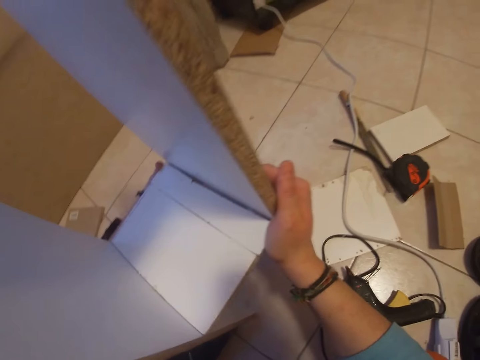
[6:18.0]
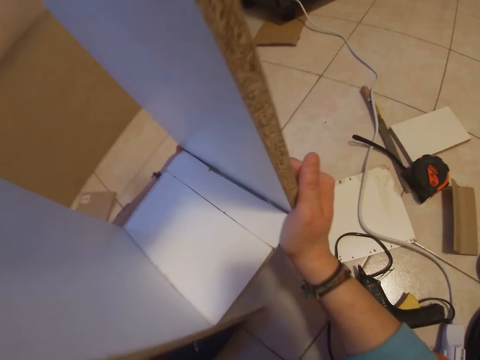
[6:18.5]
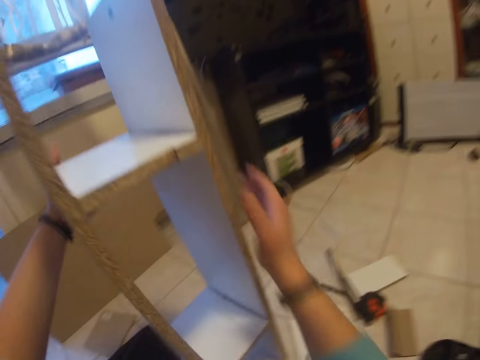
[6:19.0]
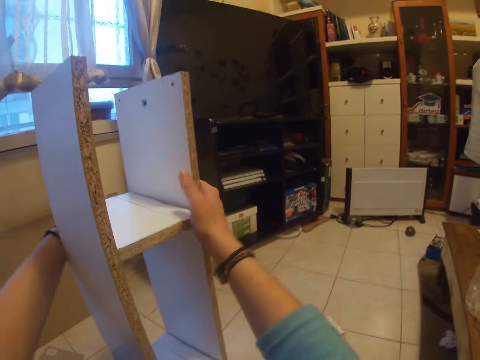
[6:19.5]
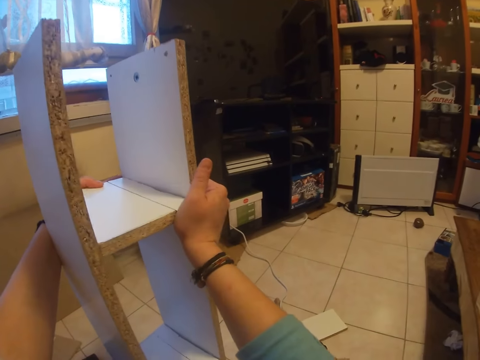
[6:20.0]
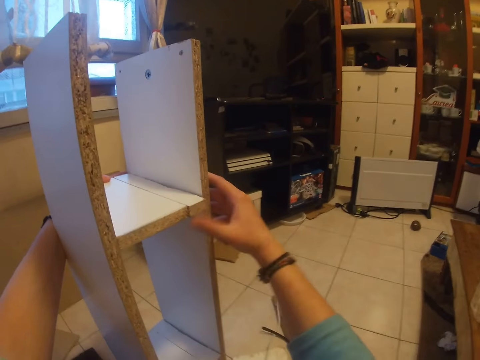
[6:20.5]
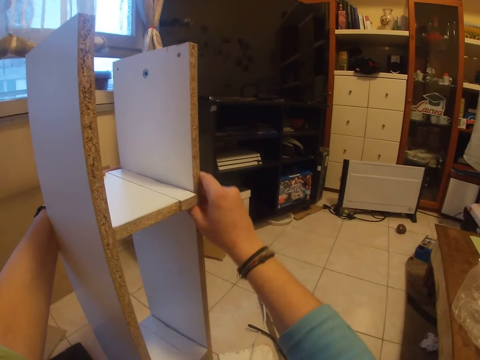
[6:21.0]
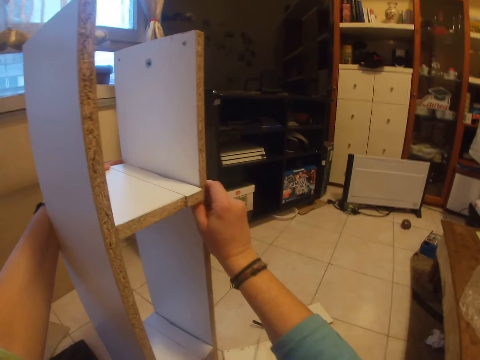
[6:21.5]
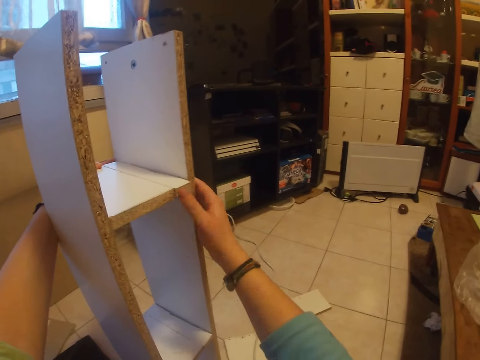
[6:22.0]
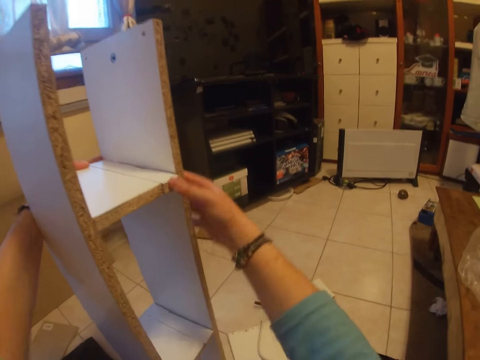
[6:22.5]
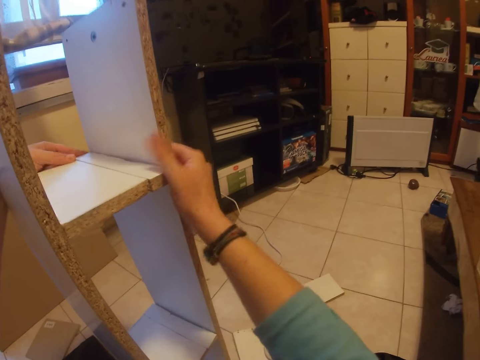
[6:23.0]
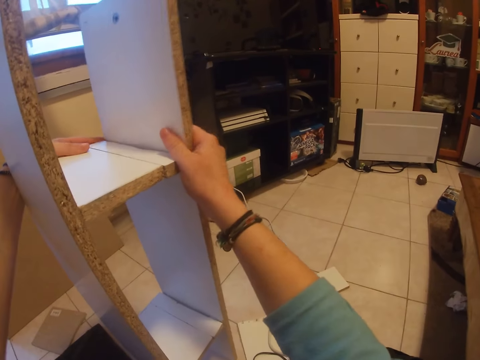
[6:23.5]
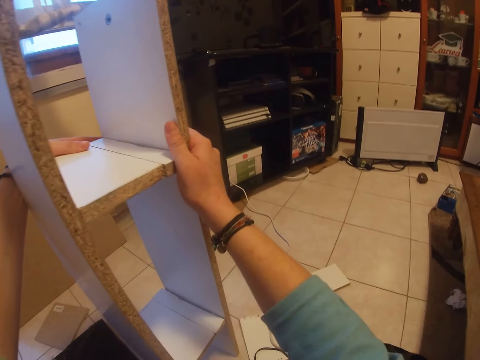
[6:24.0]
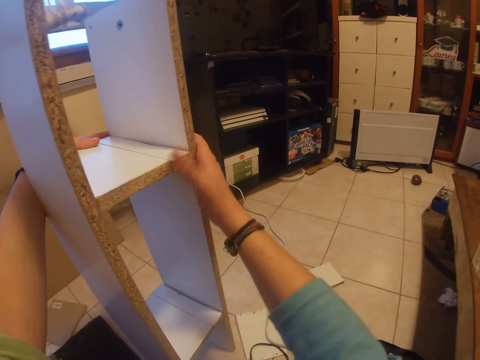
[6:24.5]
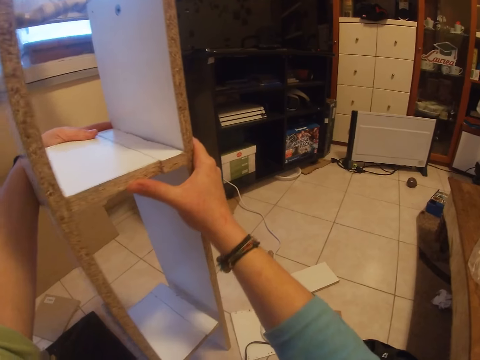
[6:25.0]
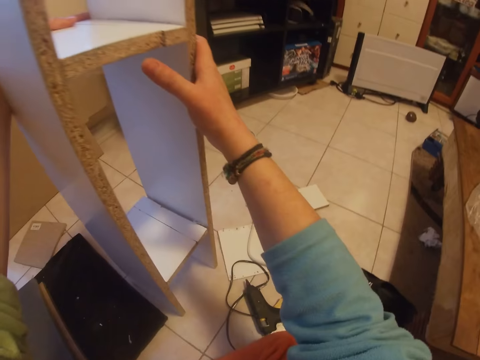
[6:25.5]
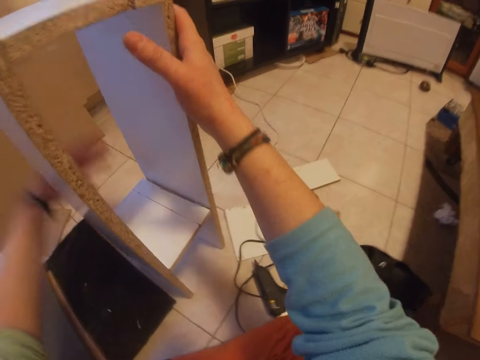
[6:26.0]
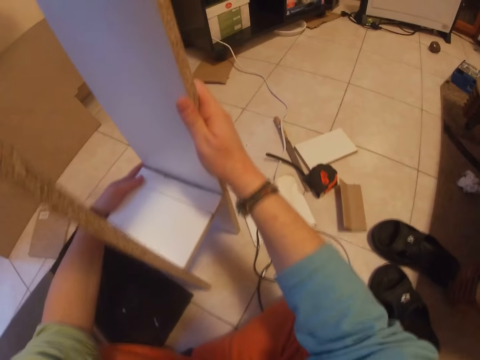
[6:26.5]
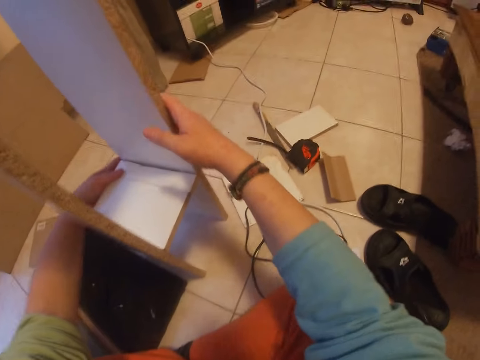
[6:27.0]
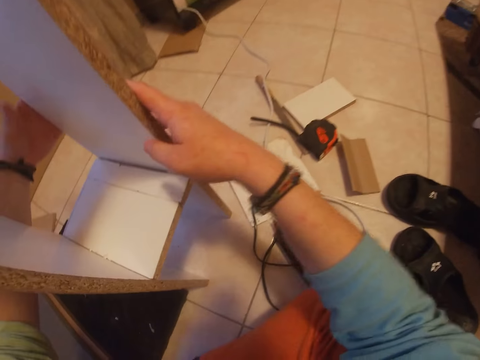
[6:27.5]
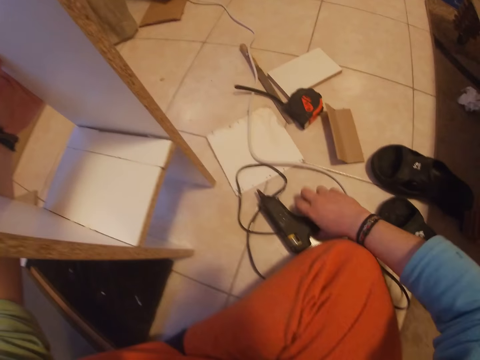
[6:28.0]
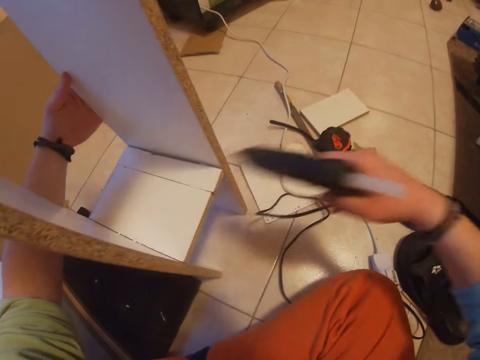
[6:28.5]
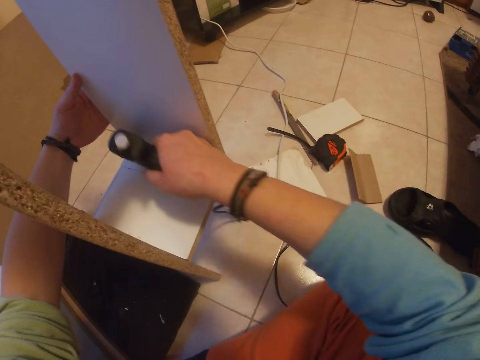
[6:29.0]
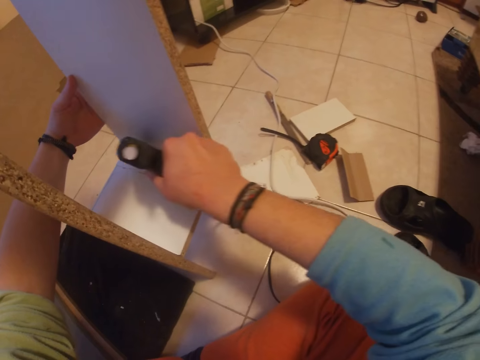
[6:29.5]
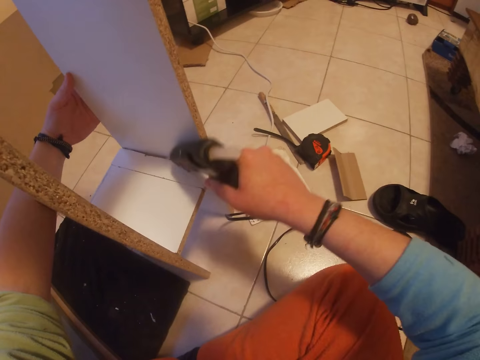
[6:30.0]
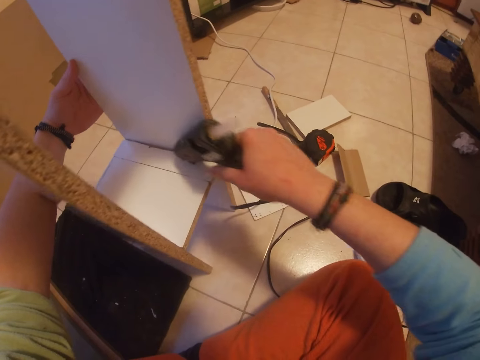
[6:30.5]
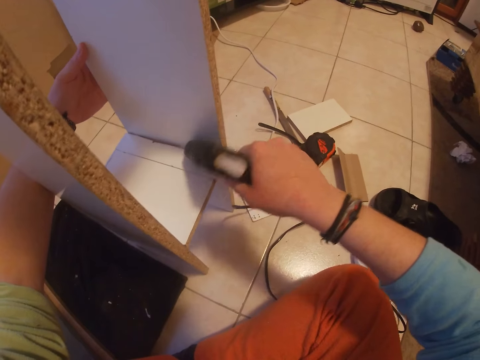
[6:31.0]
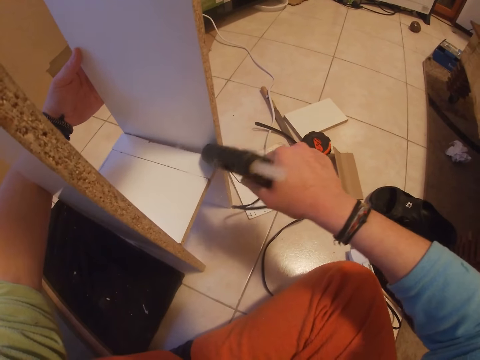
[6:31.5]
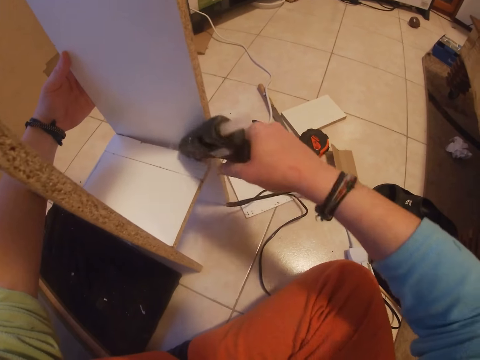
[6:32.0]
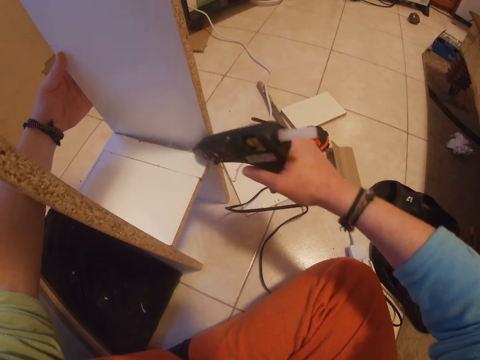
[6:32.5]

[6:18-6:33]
The camera wearer picks the gum gun from the floor with his right hand. He applies gum on a middle plank in the wooden rack with the gum gun in his right hand.

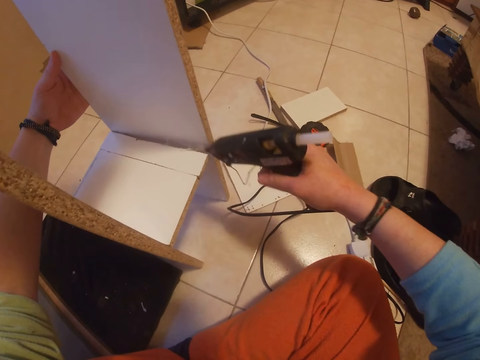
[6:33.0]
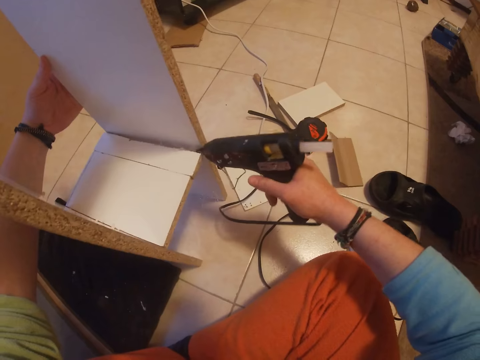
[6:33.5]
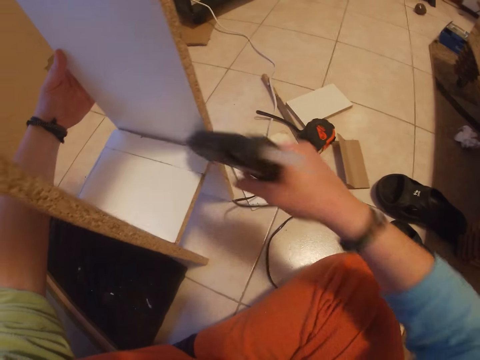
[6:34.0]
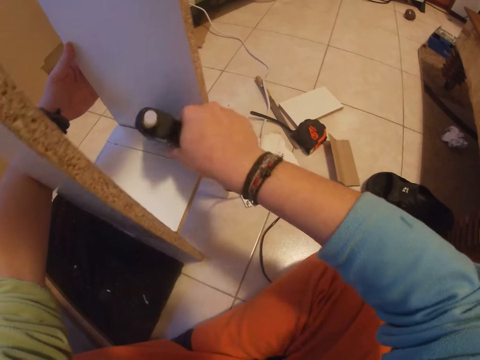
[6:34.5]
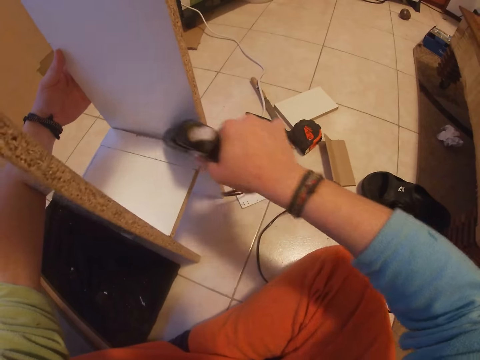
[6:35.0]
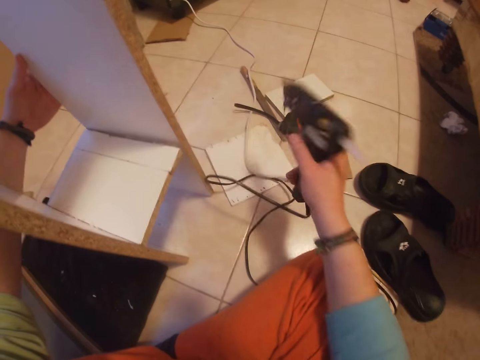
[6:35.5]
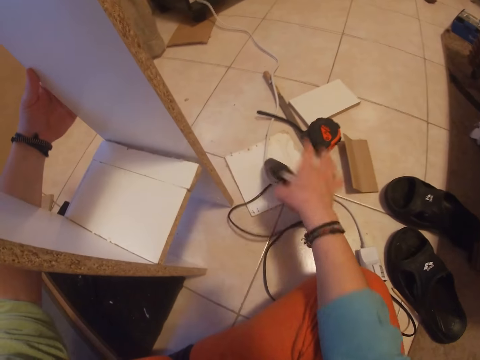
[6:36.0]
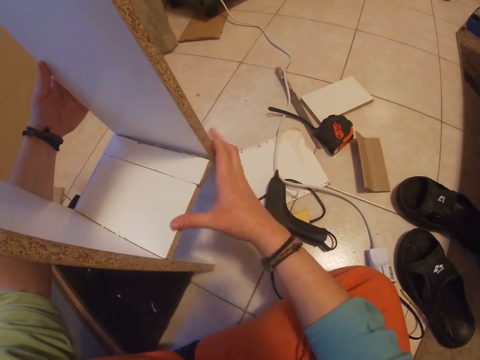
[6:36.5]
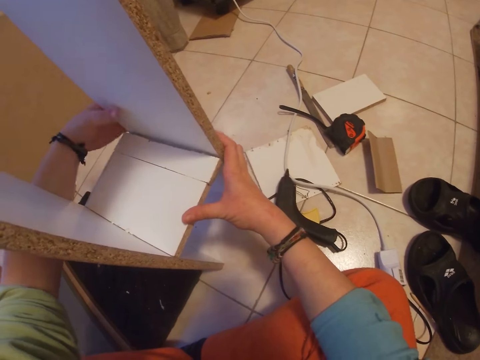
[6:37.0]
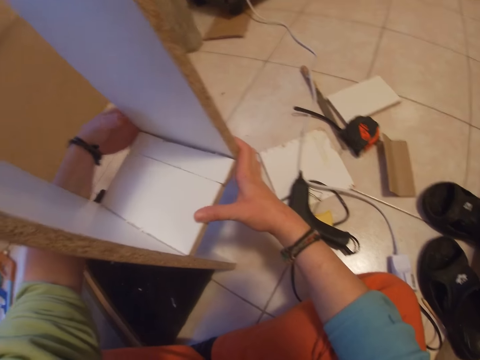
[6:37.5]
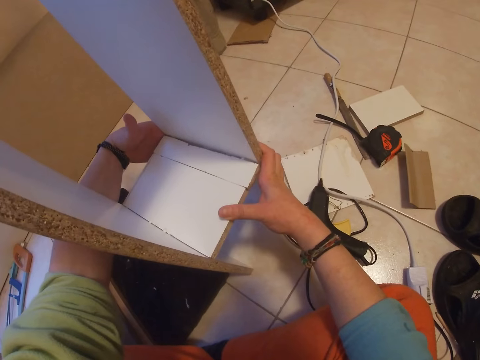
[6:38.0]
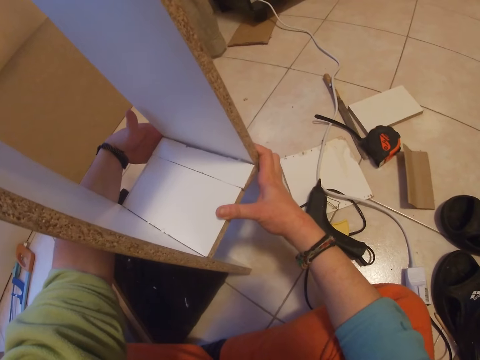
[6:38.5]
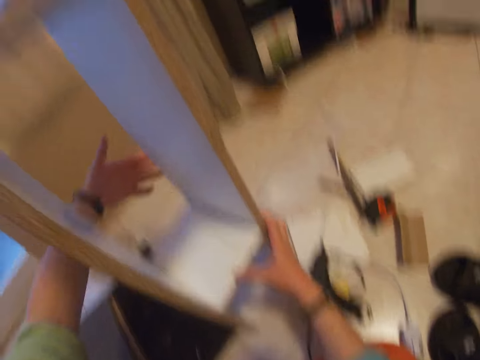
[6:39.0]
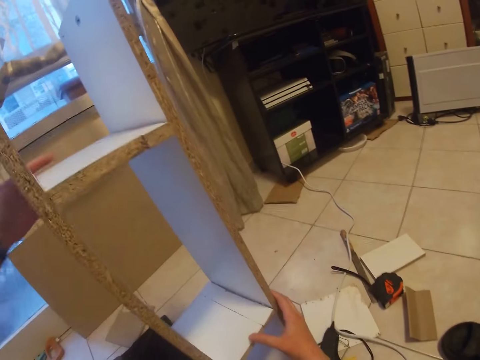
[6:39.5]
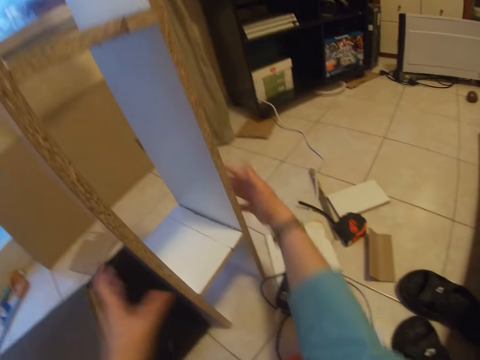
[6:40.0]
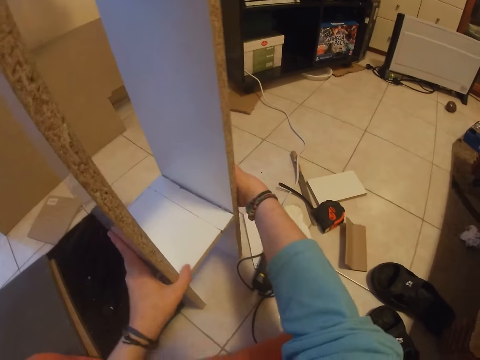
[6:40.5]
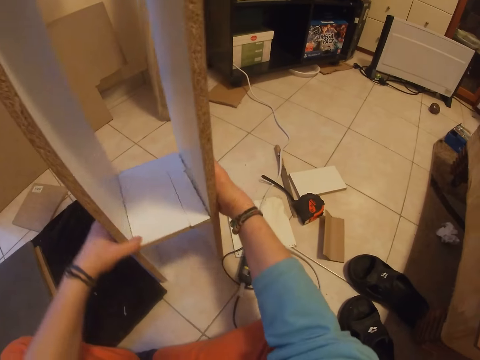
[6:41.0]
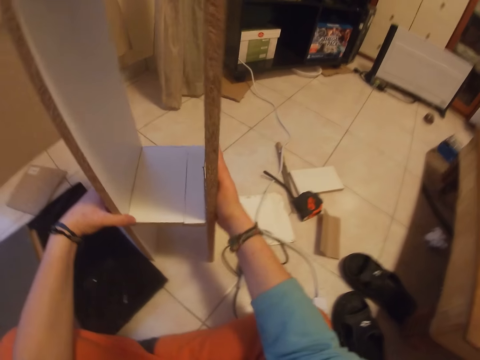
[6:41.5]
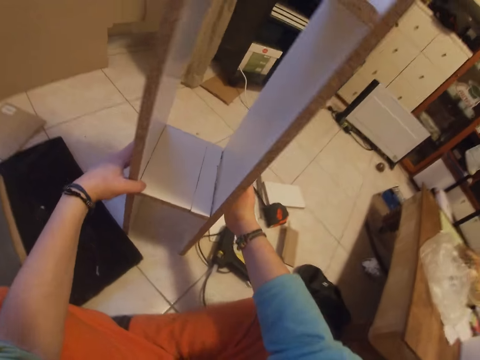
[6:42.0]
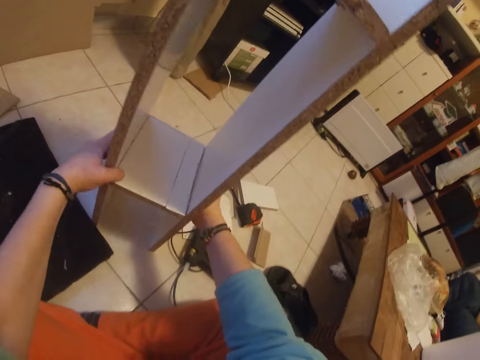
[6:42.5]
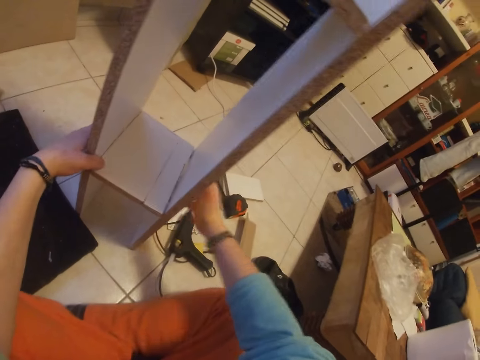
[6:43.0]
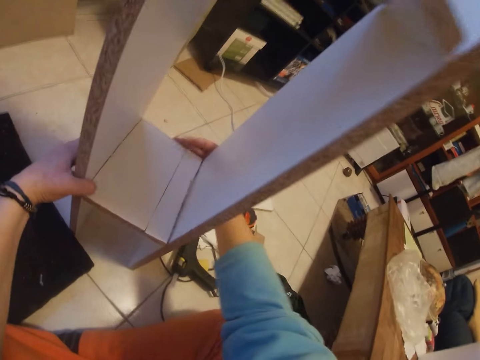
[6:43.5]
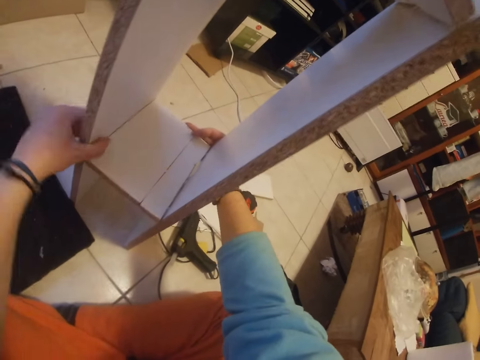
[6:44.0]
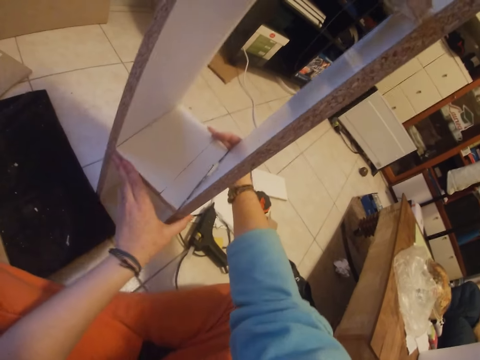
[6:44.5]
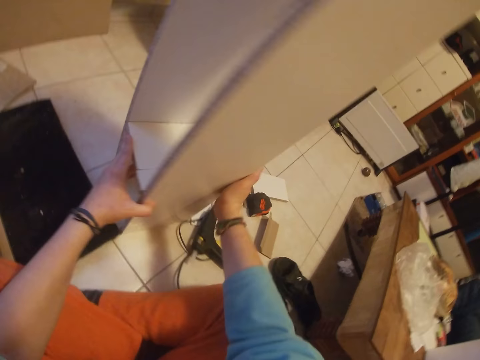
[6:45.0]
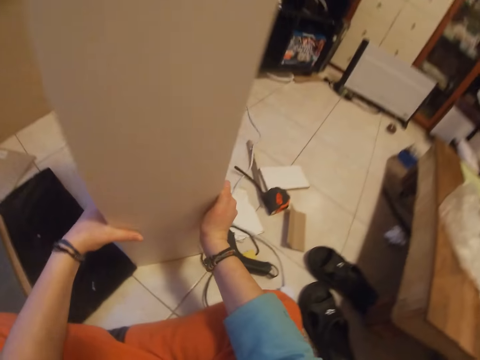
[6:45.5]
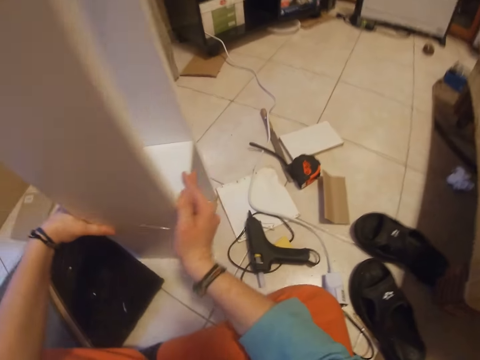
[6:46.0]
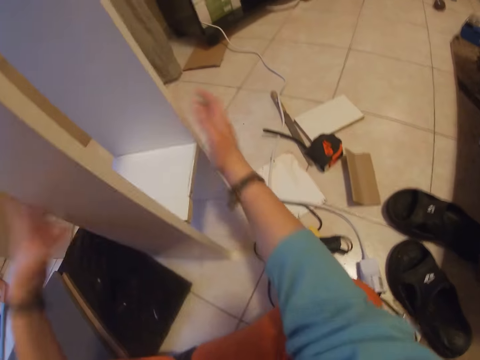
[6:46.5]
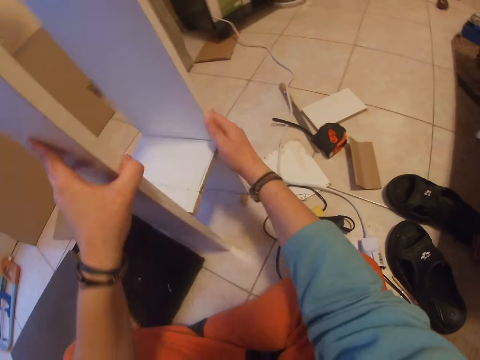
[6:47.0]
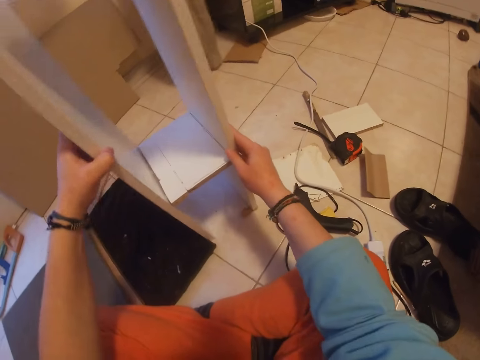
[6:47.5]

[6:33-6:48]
The camera wearer drops the gum gun on the floor with his right hand. He joins the planks together with both hands. He turns the wooden rack around with both hands.
